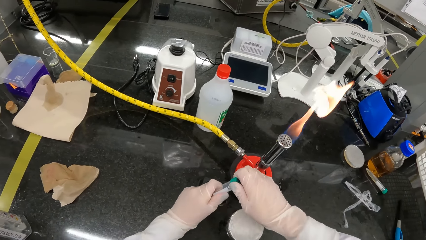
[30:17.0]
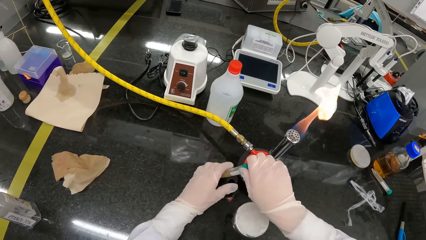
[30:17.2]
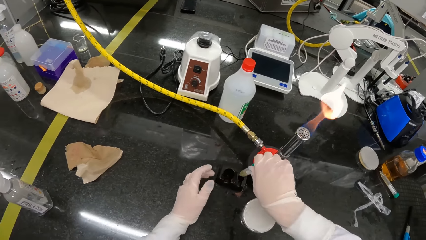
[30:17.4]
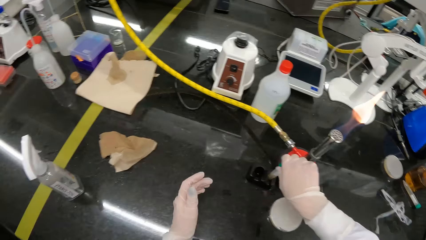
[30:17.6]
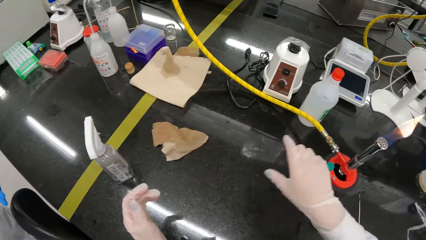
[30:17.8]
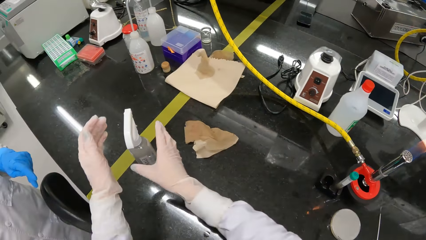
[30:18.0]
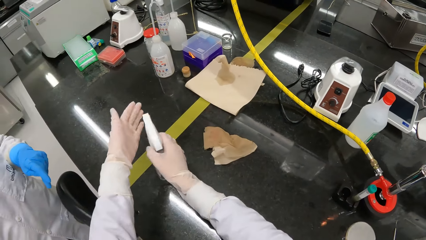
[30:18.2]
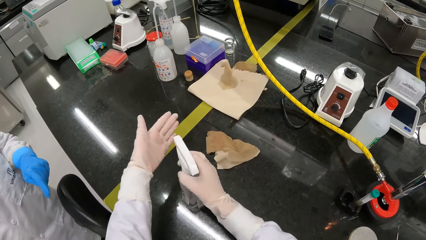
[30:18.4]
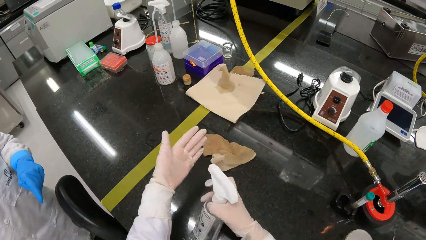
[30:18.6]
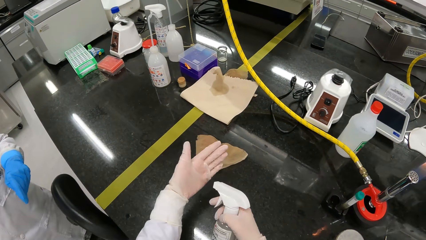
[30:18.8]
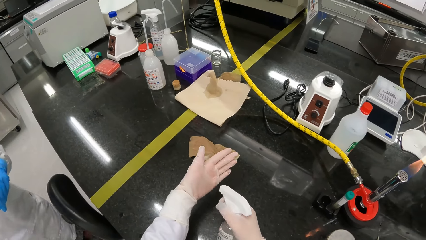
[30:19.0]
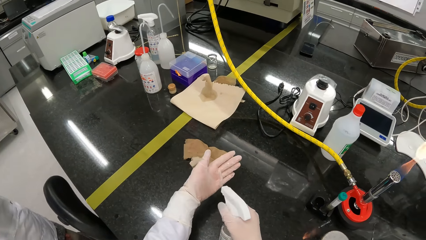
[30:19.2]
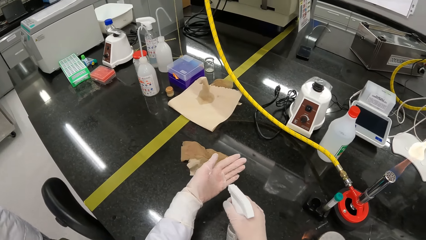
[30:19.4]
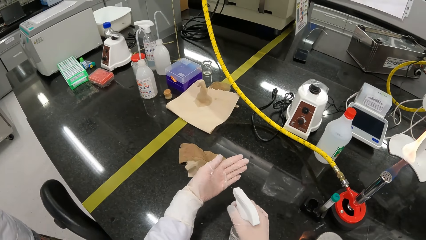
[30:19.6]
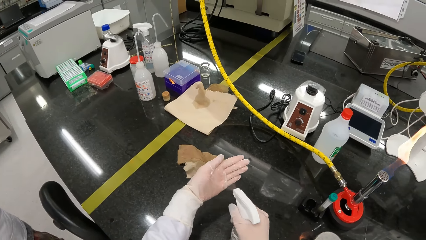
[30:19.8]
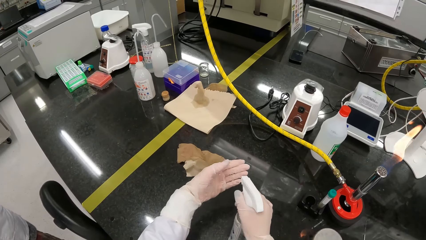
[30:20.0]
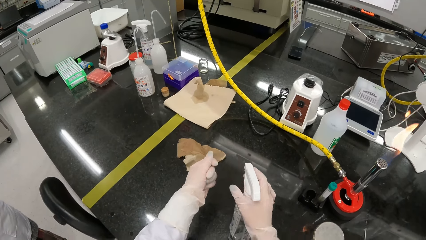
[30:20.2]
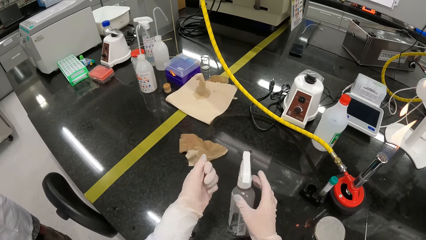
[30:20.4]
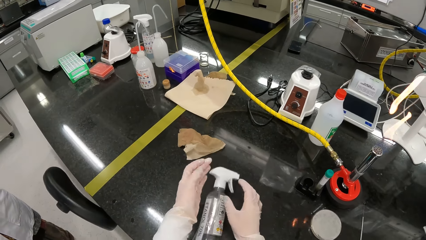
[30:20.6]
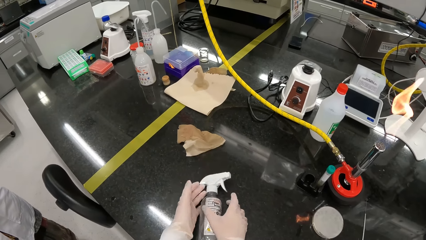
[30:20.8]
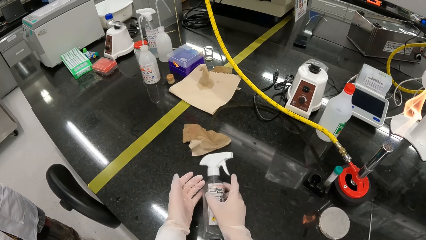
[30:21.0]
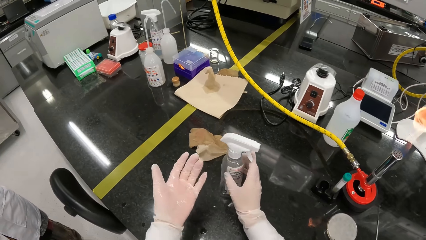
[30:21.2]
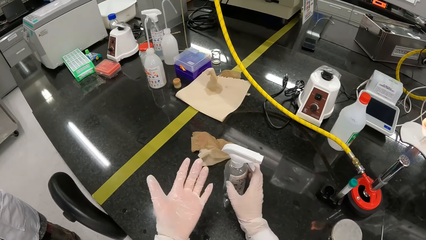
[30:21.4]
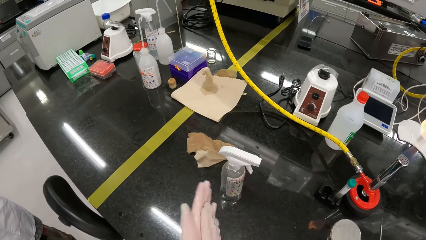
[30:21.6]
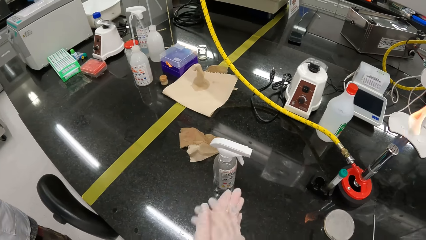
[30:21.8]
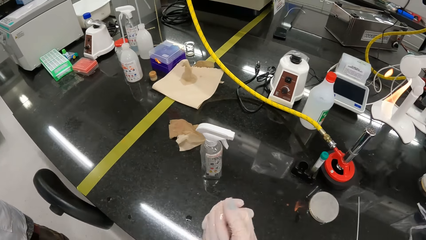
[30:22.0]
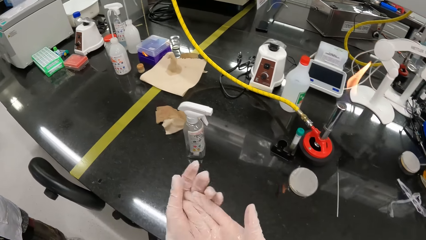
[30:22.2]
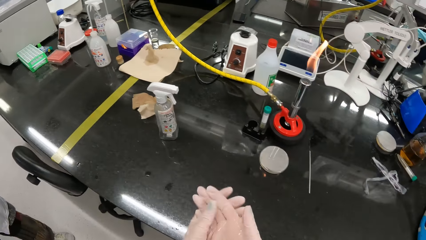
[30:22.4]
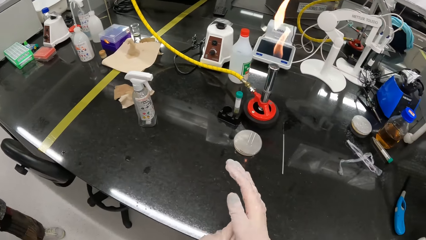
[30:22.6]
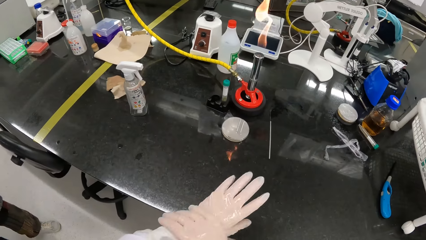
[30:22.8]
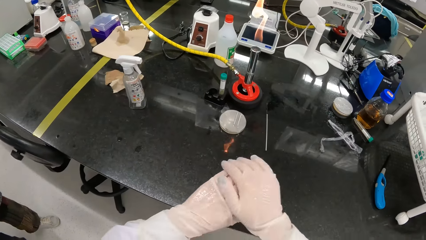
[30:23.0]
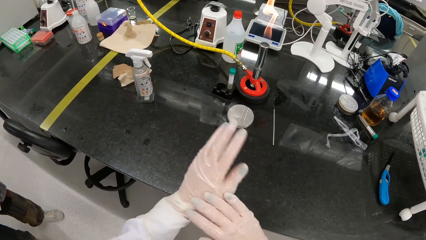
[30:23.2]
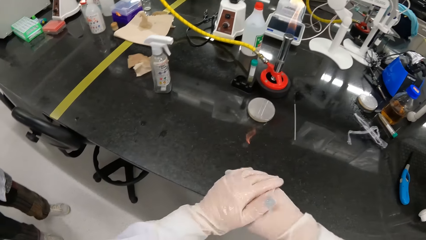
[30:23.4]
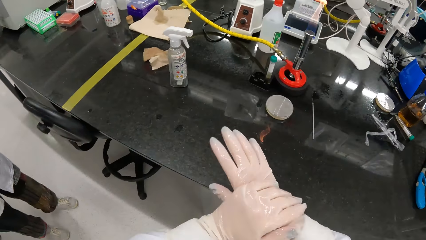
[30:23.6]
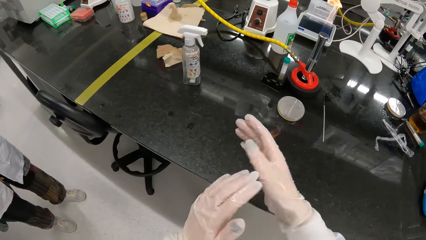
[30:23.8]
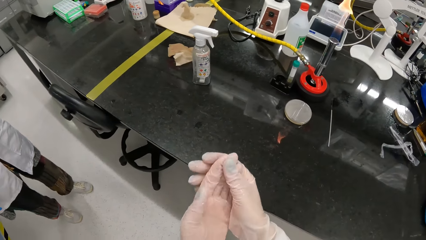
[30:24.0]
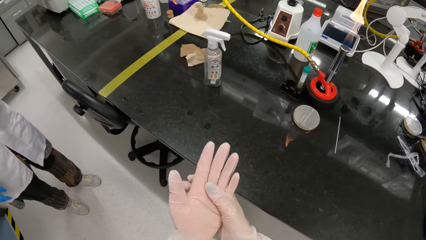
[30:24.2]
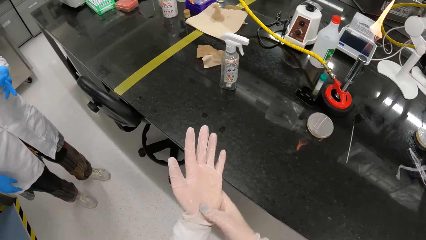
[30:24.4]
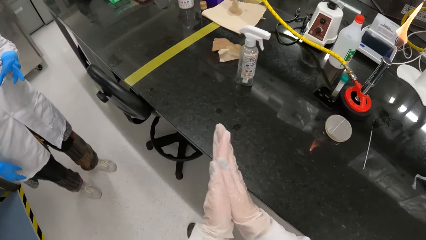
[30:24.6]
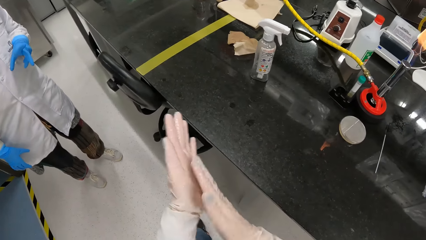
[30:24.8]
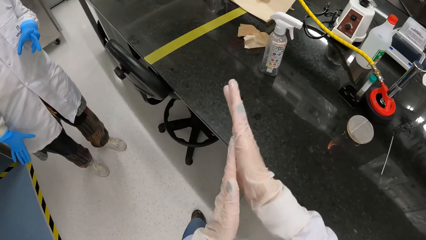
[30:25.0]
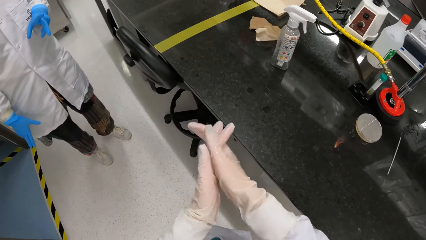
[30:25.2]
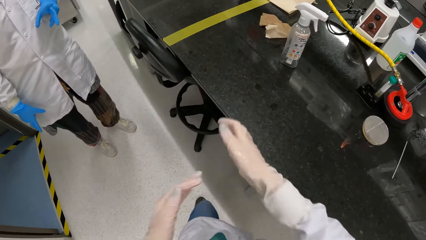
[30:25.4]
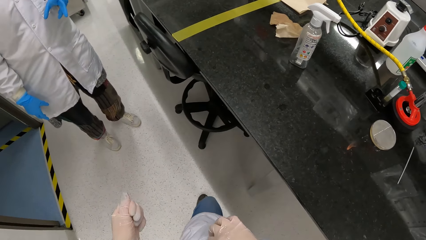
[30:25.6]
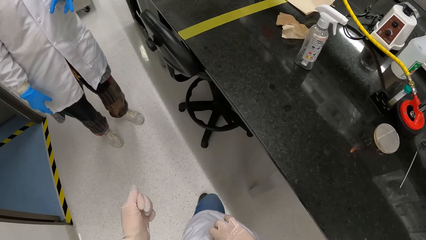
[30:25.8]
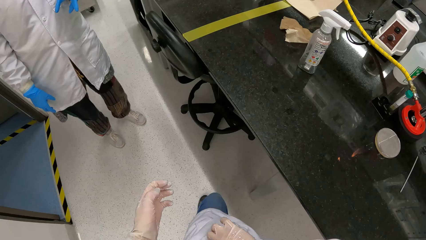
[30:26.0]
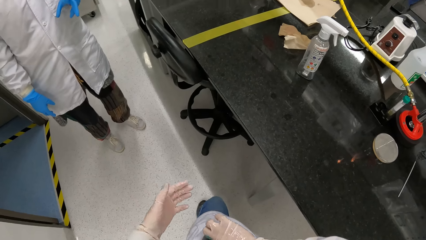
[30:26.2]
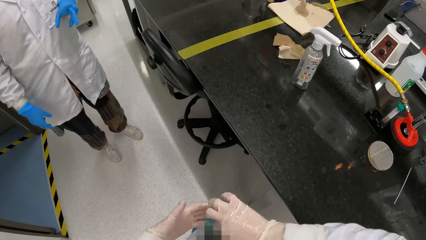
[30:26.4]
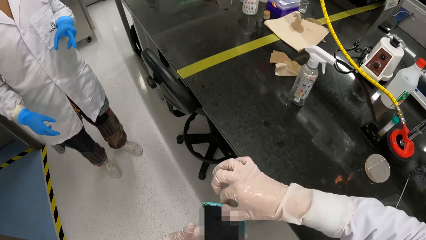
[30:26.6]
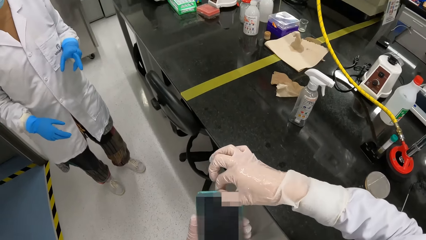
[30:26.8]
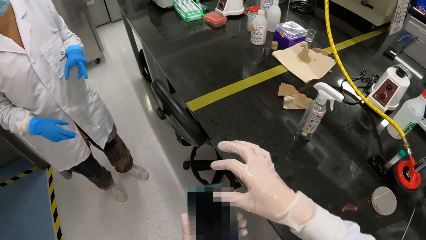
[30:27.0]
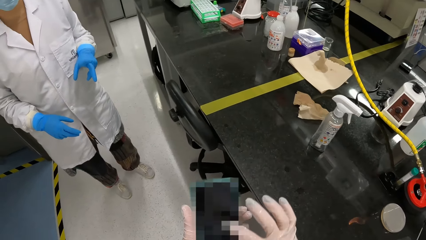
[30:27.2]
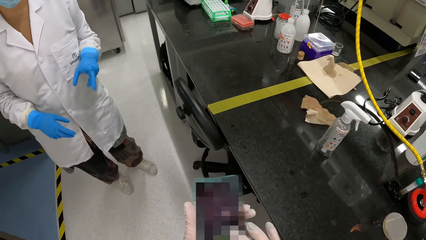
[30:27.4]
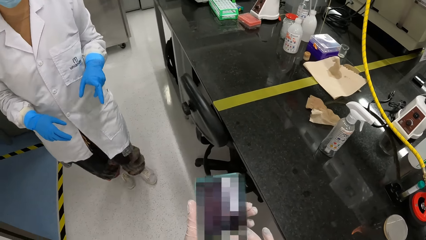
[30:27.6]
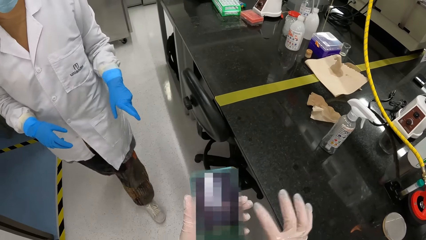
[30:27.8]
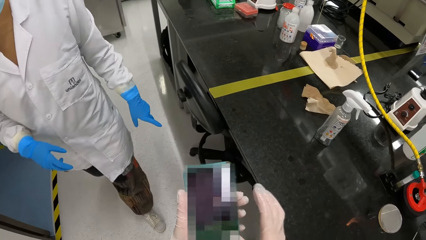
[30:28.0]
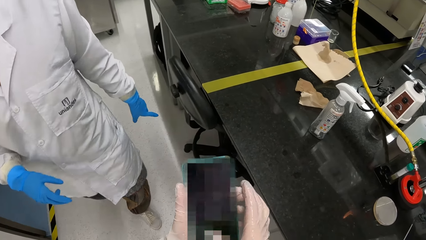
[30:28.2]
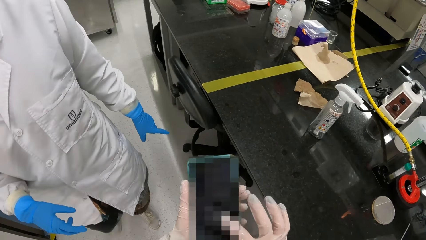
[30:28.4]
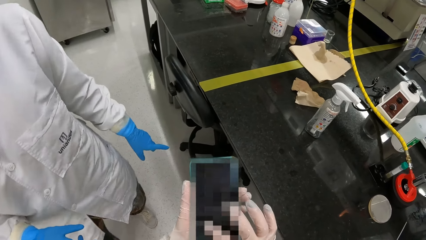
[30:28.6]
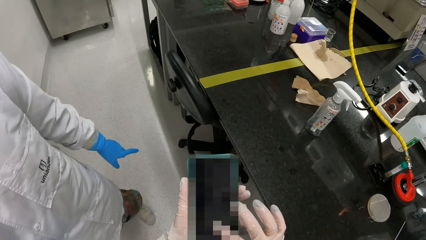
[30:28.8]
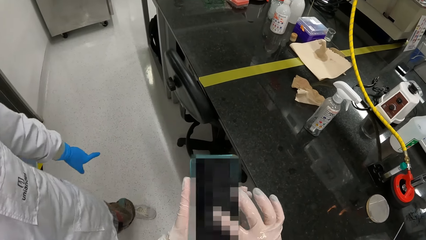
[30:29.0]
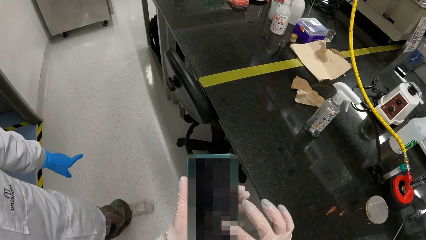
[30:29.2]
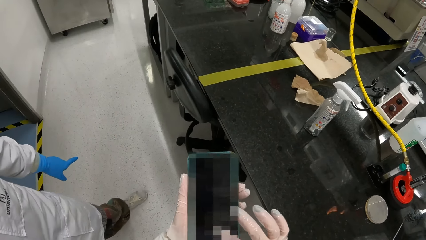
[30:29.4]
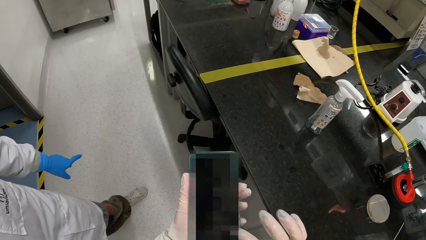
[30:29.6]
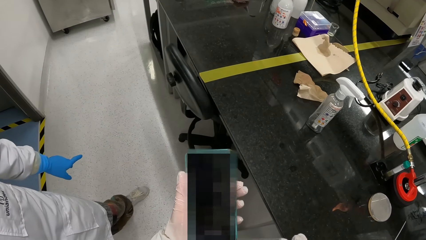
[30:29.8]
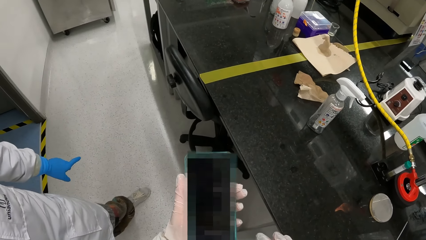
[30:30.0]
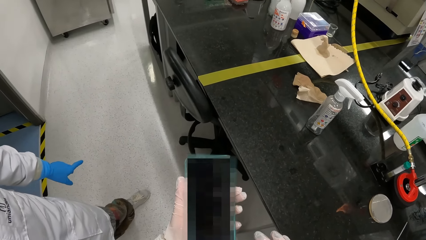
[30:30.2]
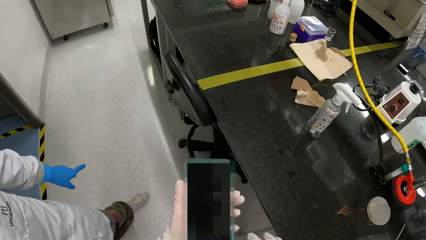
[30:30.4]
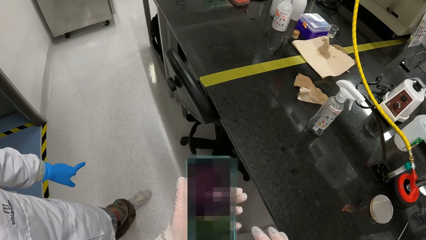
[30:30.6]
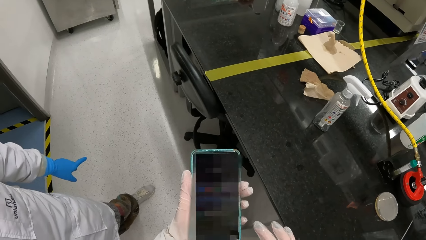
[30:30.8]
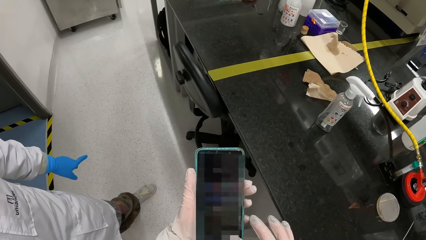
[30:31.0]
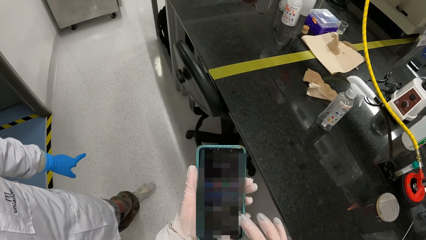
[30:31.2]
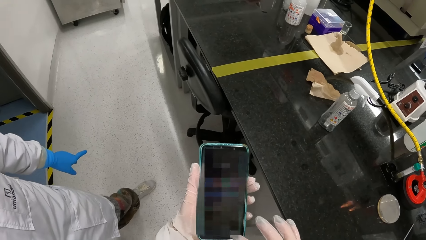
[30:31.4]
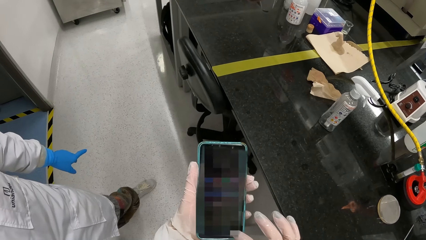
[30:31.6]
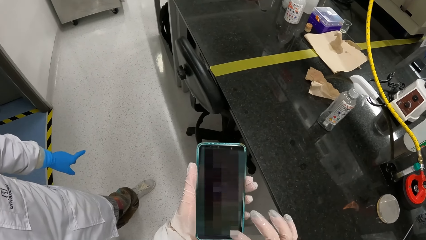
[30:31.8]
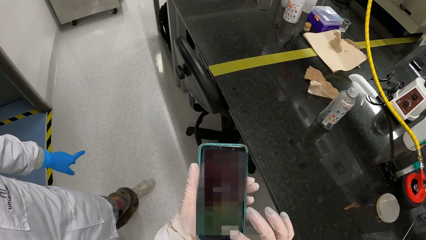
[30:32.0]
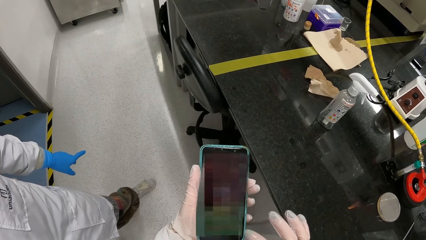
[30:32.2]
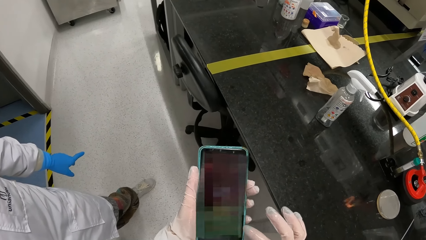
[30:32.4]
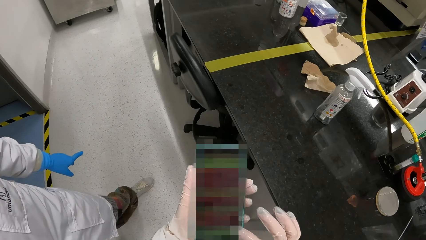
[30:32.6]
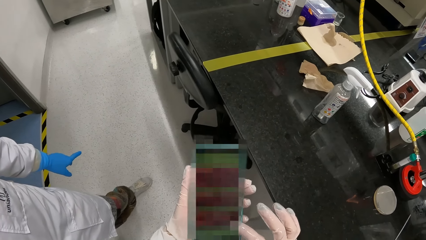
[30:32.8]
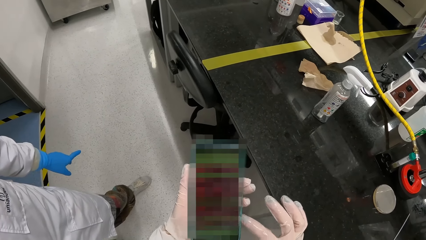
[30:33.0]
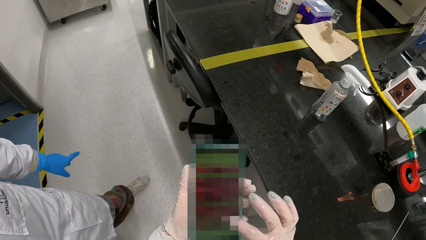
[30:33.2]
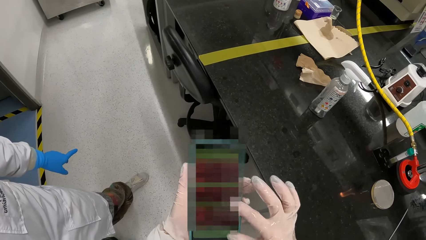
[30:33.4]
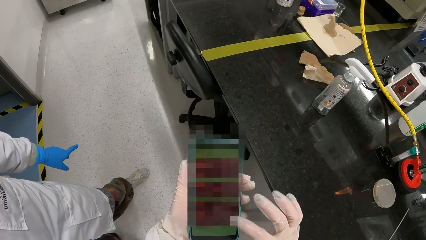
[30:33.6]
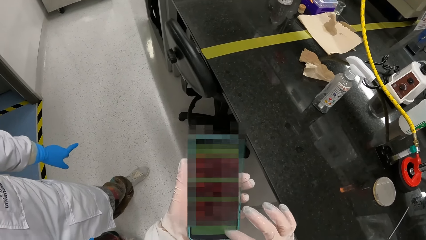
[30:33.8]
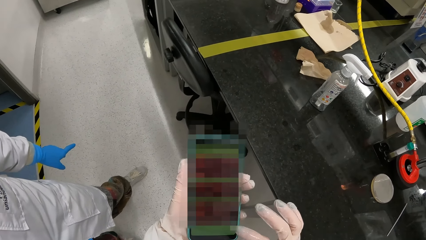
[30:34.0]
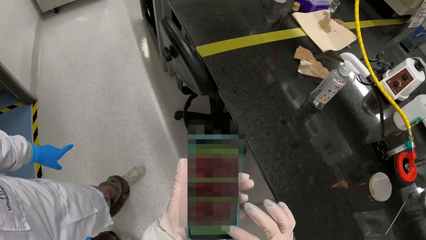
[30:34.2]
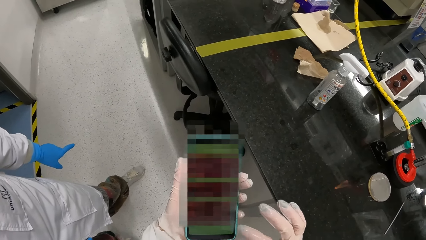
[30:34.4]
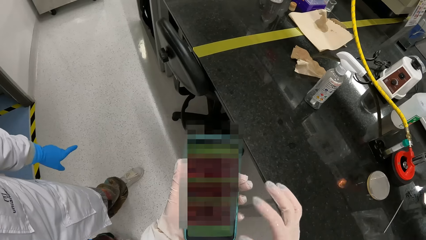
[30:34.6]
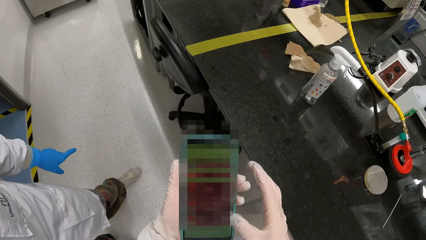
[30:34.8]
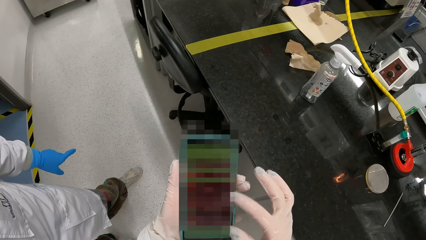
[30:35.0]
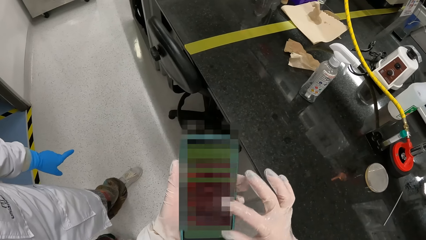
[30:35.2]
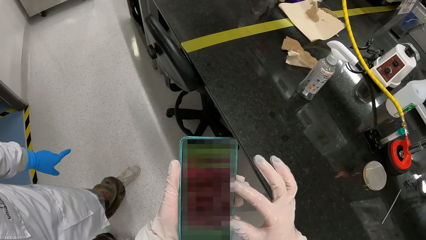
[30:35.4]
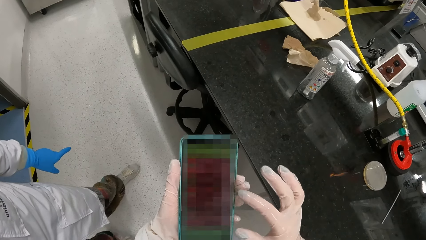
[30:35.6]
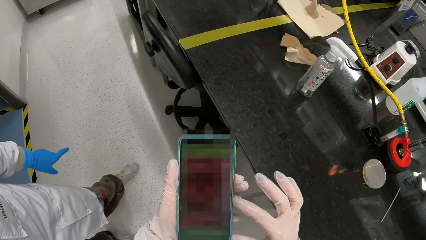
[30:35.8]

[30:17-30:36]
The camera wearer puts the specimen bottle in her right hand on the table. A laboratory technician interacts with the camera wearer. The camera wearer picks up the spray bottle on the table with her right hand. She sprays disinfectant on her left hand from the spray bottle in her right hand. She drops the spray bottle in her right hand on the table. She picks up the spray bottle on the table with her right hand. She puts the spray bottle in her right hand on the table. She rubs her hands against each other. She removes a phone from the pocket of her laboratory coat with her right hand. She passes the phone from her right hand to her left hand. She browses the phone. She operates the phone in her left hand with her right hand.
